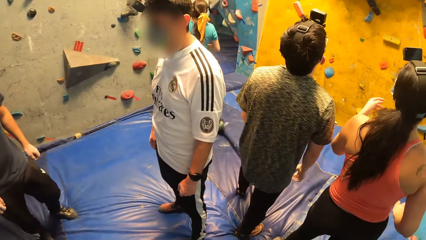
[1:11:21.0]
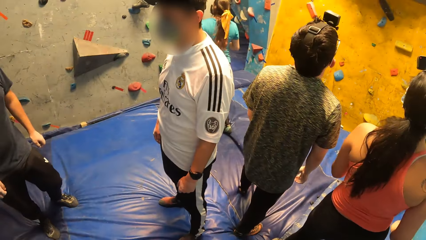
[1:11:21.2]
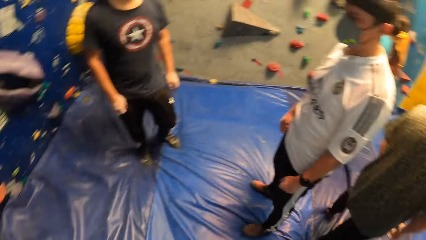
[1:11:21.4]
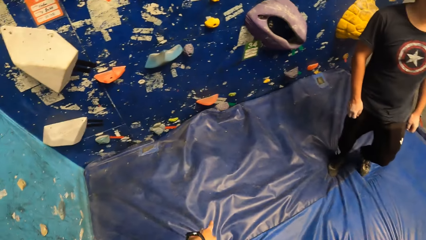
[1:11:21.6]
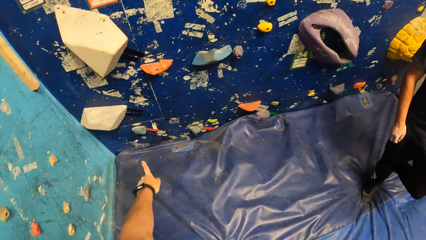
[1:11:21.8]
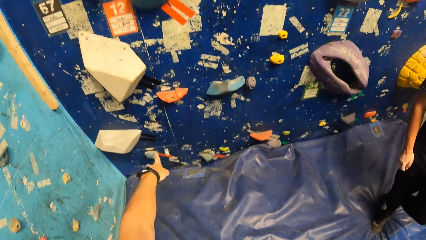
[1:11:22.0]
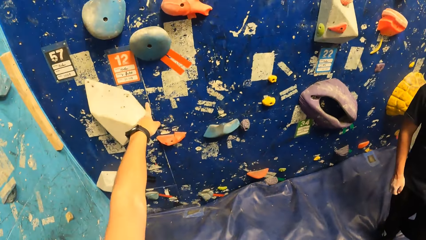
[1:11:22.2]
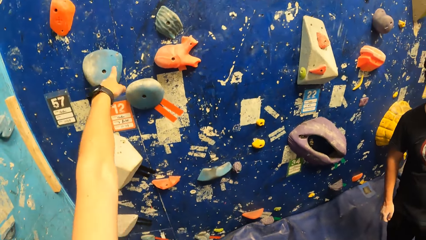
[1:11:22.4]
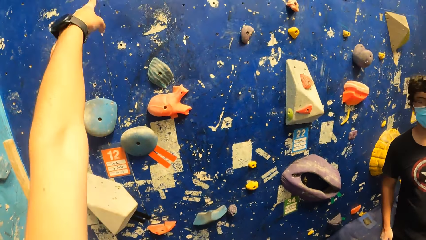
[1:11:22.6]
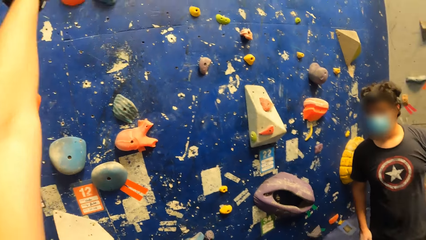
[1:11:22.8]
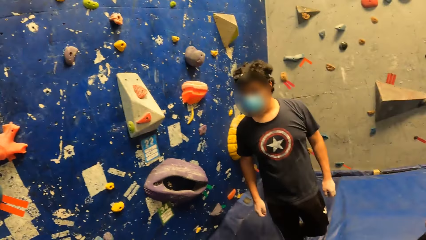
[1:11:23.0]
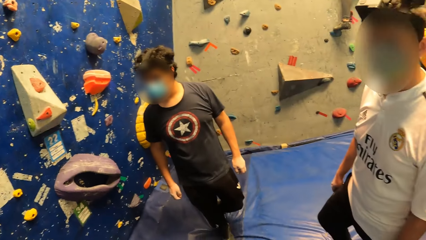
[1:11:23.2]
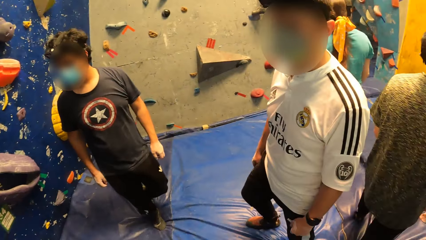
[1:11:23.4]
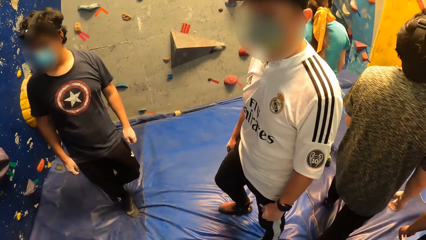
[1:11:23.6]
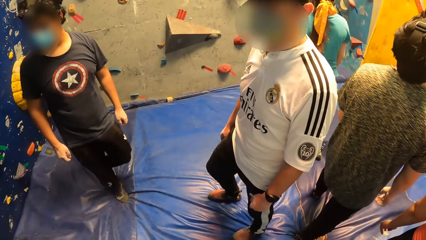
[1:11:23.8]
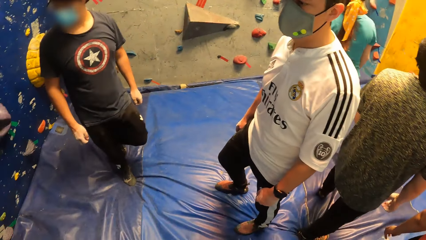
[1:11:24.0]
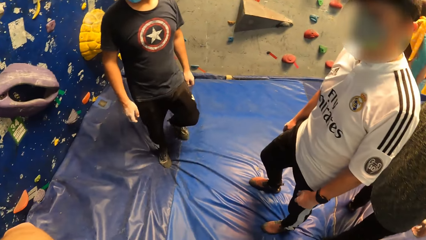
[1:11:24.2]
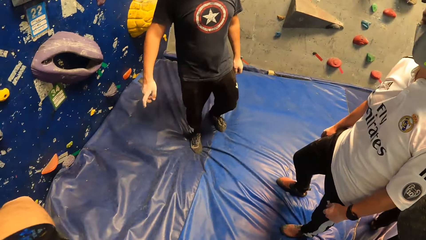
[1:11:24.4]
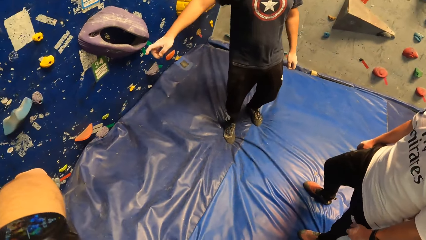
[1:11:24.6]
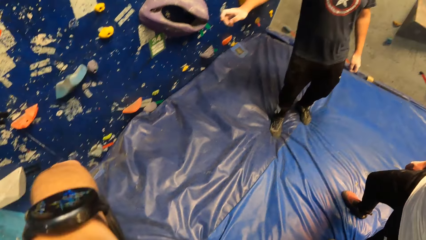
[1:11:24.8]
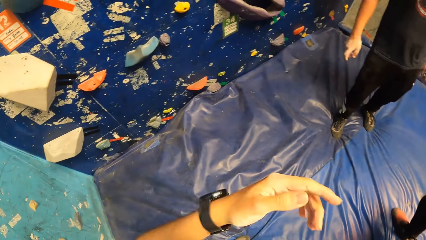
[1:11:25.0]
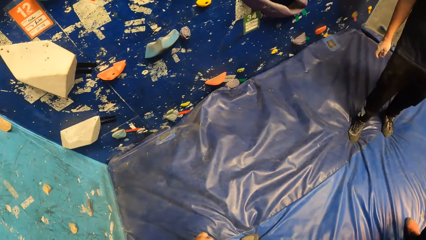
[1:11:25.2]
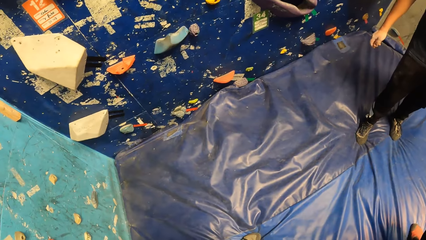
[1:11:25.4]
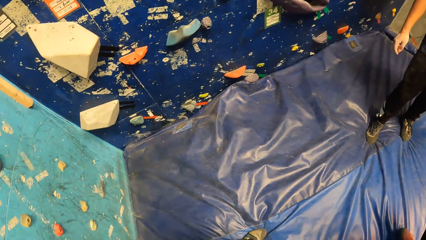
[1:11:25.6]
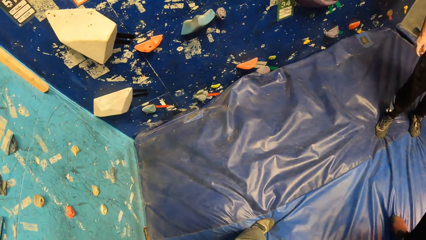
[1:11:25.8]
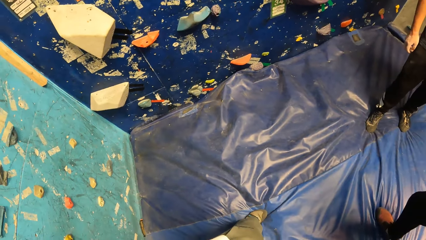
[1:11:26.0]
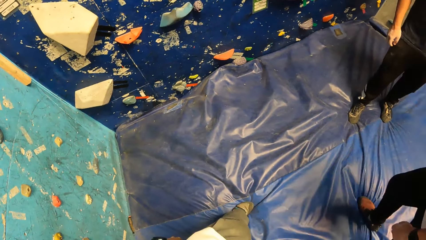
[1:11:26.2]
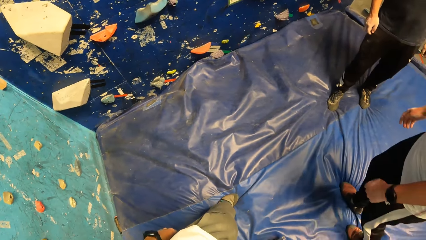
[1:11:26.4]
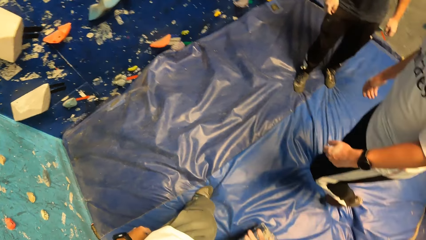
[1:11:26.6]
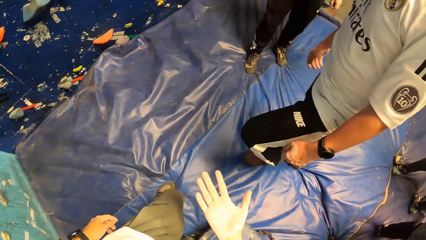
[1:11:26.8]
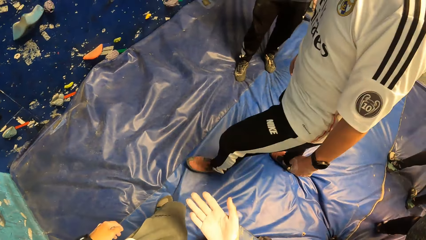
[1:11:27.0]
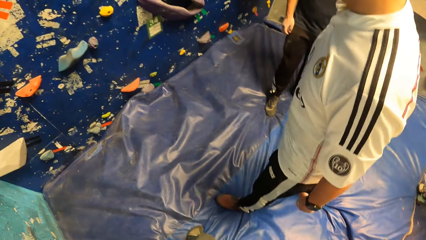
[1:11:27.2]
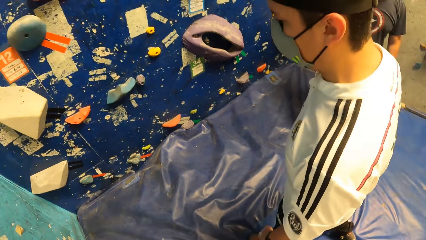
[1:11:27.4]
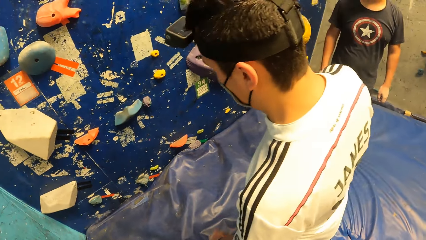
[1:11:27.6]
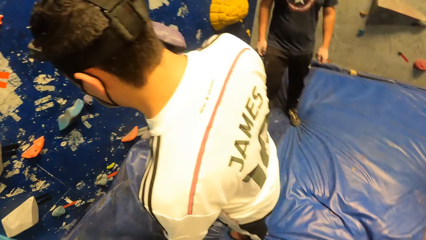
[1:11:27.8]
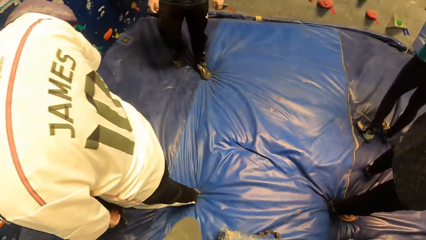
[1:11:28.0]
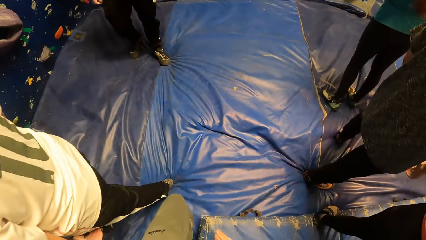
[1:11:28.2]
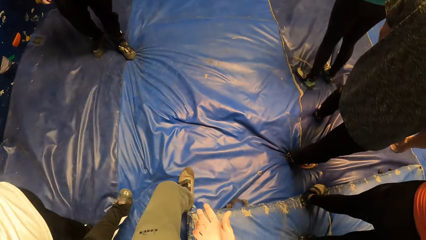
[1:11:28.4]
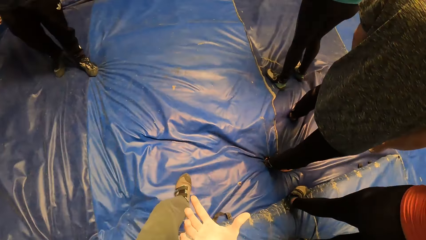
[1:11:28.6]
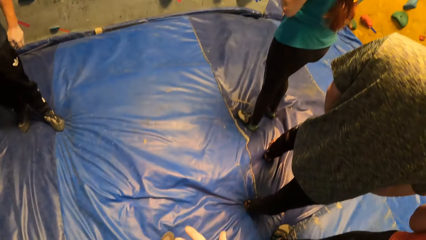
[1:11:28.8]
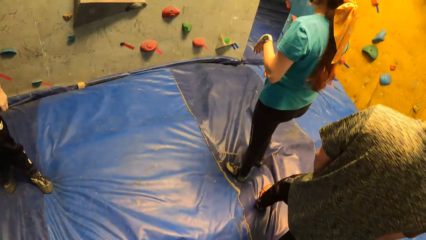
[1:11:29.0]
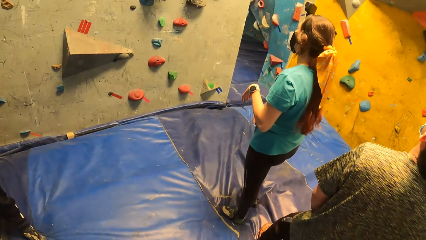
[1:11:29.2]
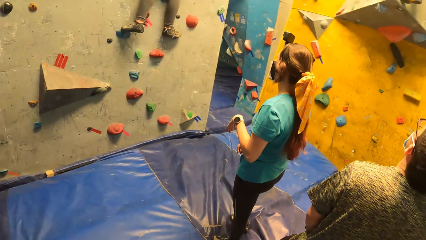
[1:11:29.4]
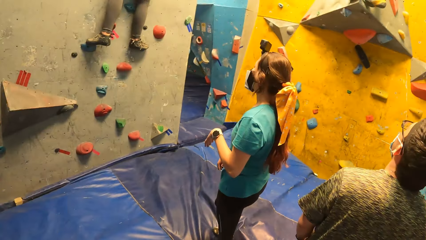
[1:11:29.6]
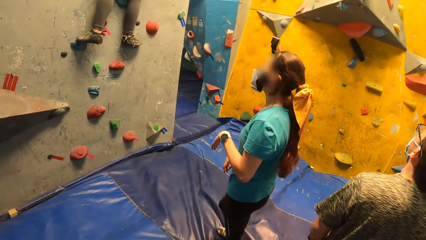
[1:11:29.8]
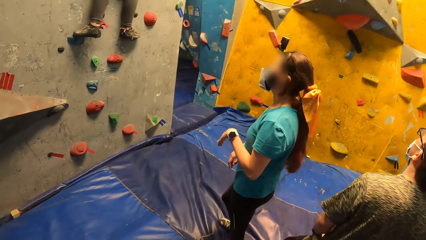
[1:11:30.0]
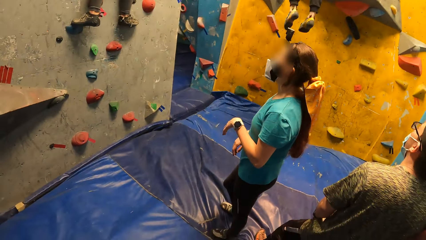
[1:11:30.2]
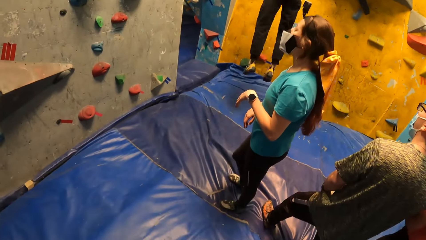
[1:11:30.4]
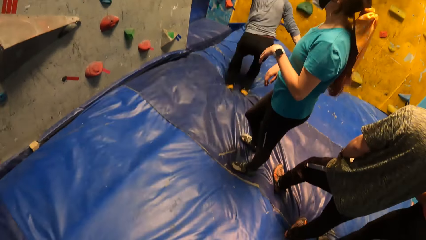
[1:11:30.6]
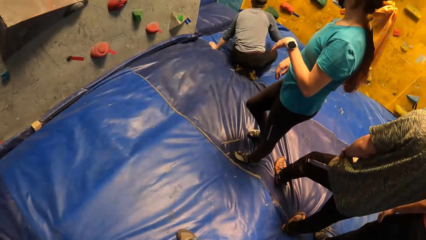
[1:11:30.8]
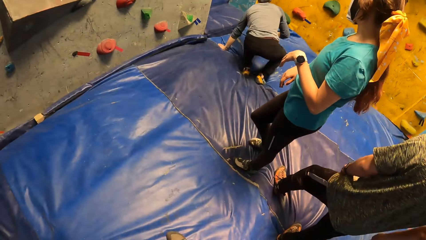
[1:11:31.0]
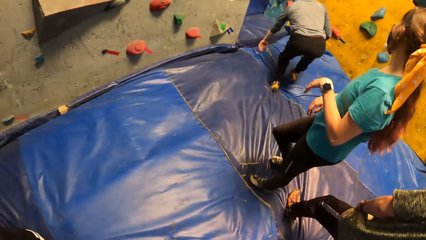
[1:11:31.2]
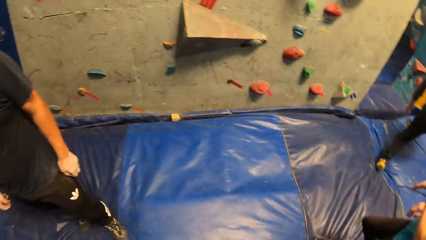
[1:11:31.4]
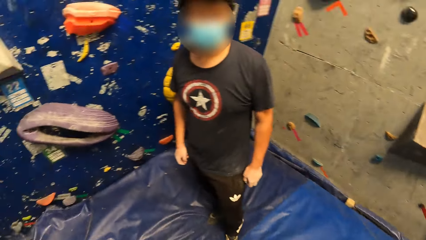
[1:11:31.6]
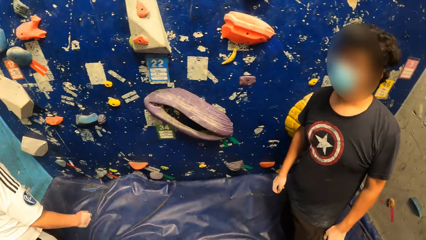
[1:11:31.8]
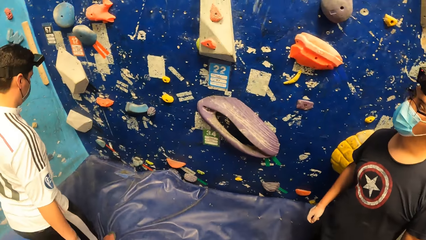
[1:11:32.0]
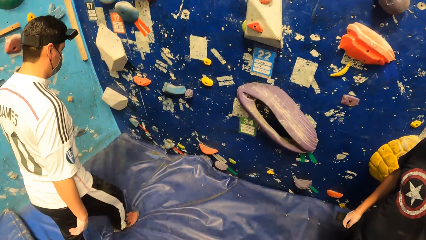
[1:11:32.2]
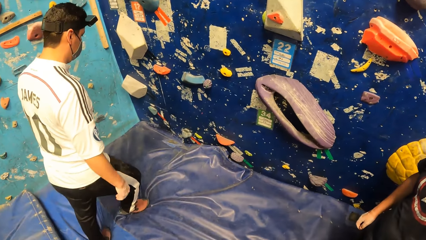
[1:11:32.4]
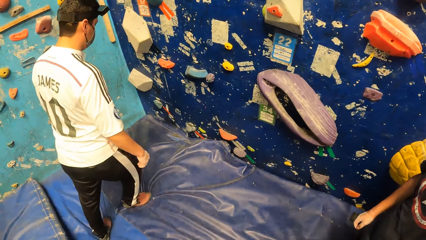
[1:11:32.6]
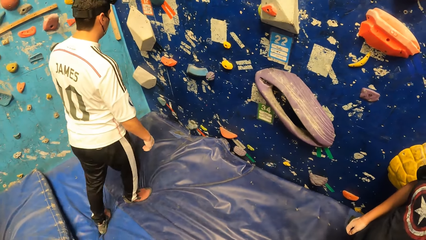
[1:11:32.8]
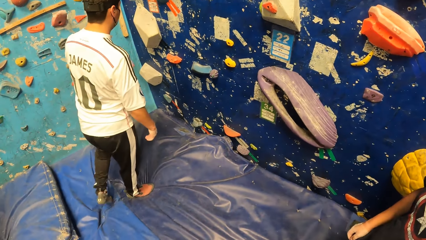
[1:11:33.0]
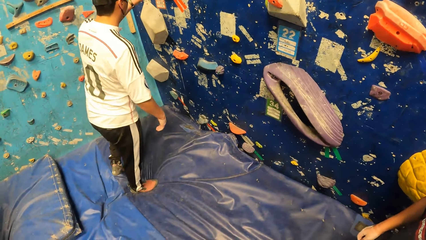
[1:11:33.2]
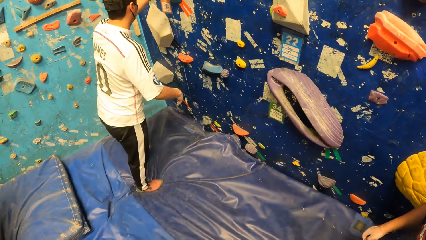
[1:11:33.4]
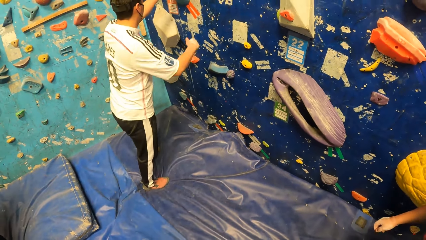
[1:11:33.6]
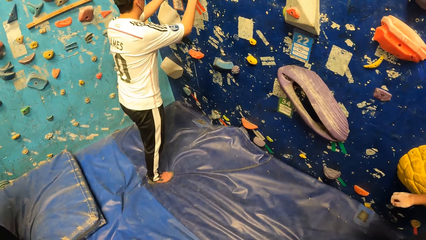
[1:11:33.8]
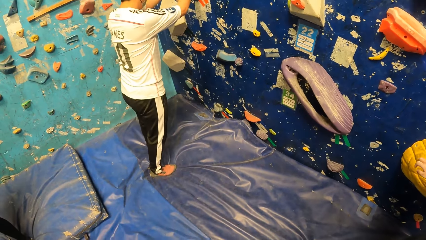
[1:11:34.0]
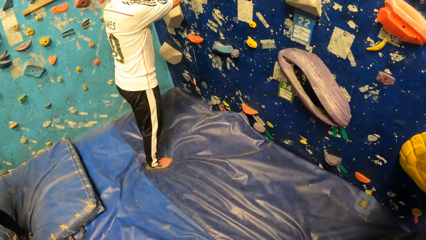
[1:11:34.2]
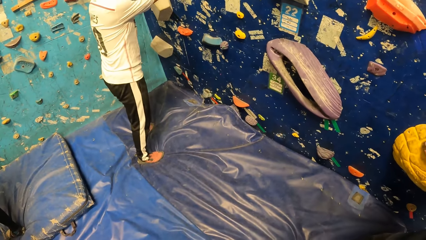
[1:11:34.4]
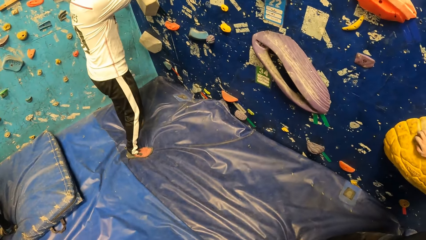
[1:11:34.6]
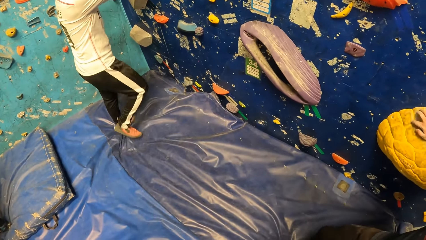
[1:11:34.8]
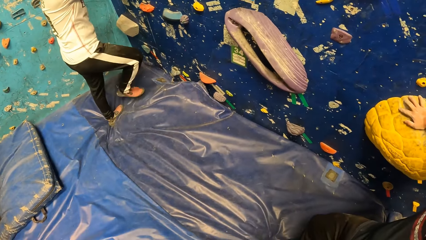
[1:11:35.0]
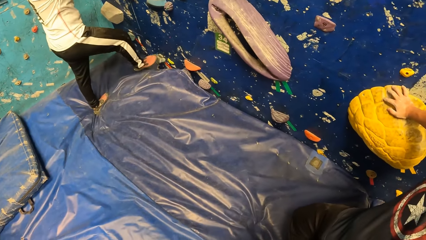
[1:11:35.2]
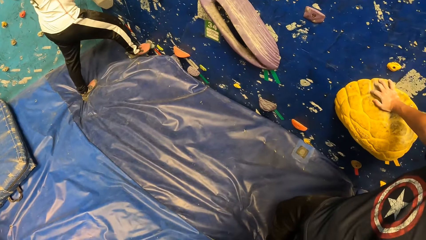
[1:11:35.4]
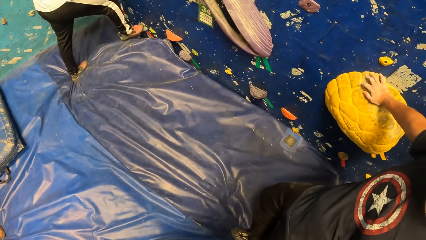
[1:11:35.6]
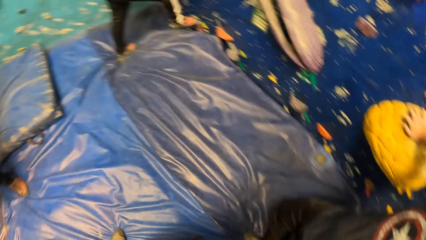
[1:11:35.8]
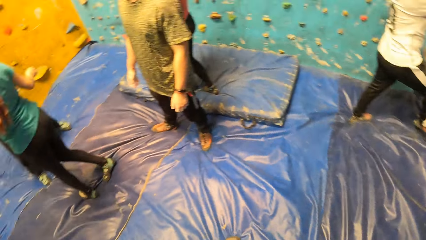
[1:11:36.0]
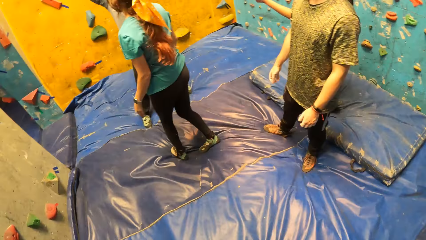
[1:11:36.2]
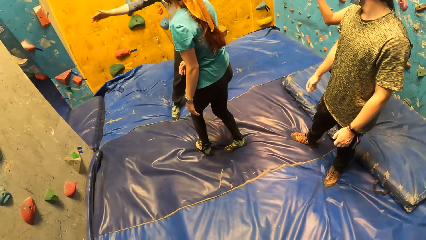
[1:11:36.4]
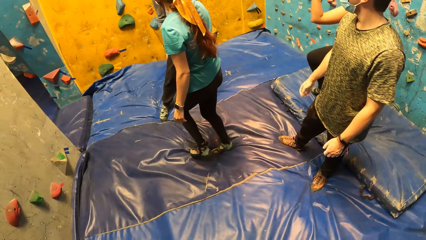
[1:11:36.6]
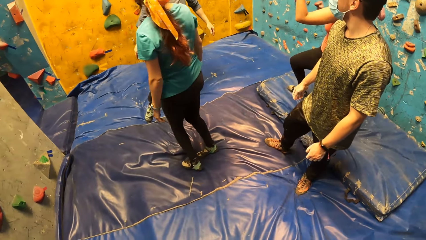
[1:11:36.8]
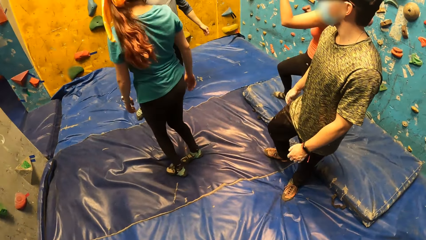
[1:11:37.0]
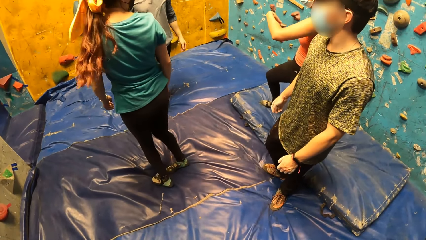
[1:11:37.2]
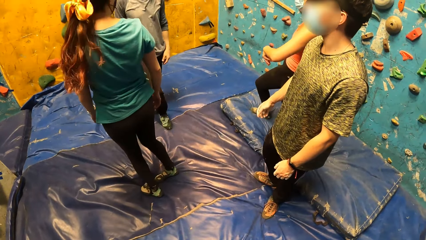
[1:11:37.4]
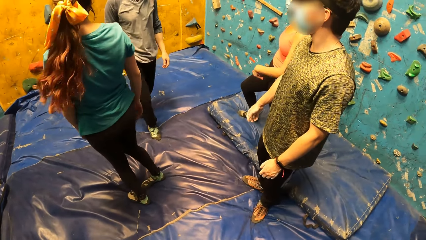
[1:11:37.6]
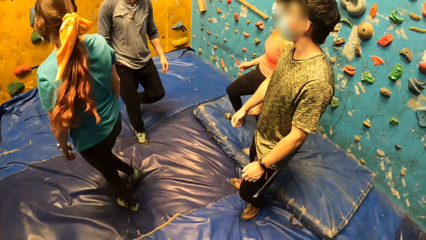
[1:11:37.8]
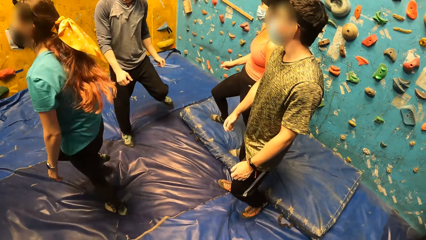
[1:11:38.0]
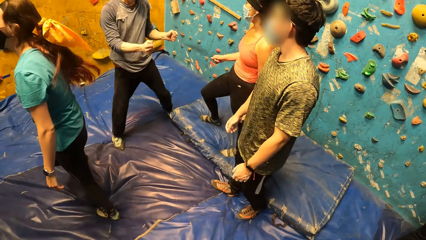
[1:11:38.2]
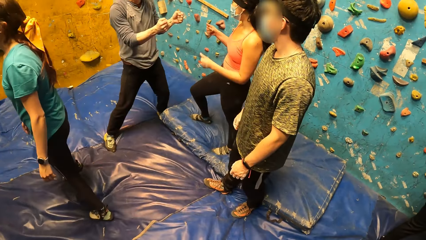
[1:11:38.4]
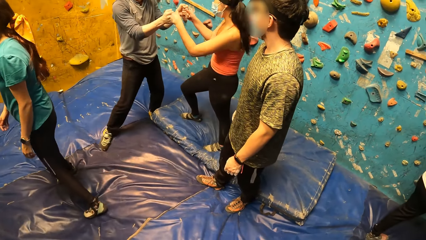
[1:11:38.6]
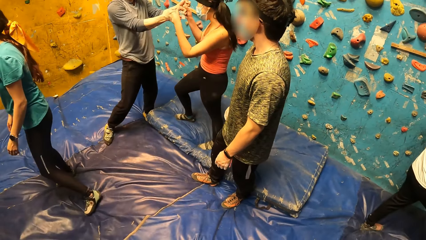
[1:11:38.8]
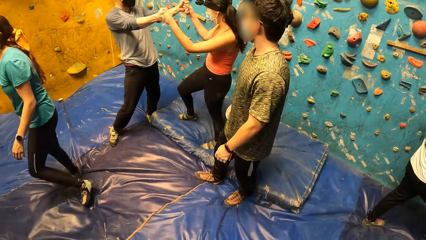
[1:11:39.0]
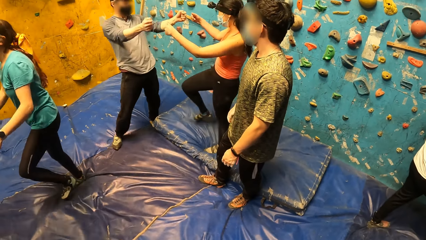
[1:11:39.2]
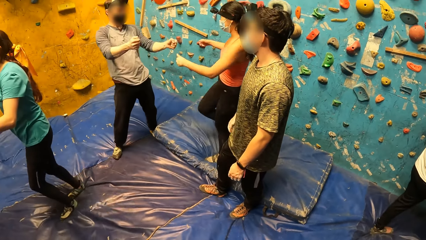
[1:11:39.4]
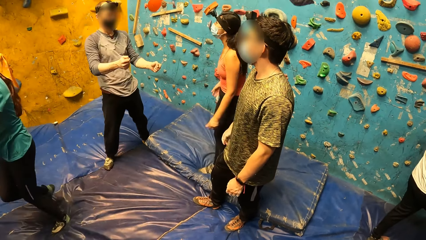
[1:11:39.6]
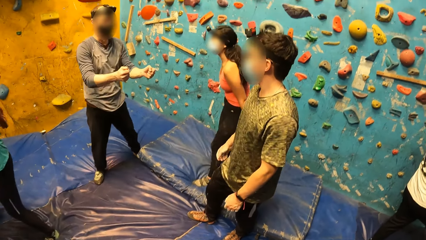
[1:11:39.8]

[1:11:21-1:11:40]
The camera wearer points at the rock wall with his left hand. He walks in the room. A man falls from the rock wall onto the mat. The camera wearer looks around the room. Another man places his left hand on the rock on the rock wall. The other man places his right hand on the rock on the rock wall and climbs the rock wall with both hands. The camera wearer looks around the room. The first man bumps fists with a woman.
